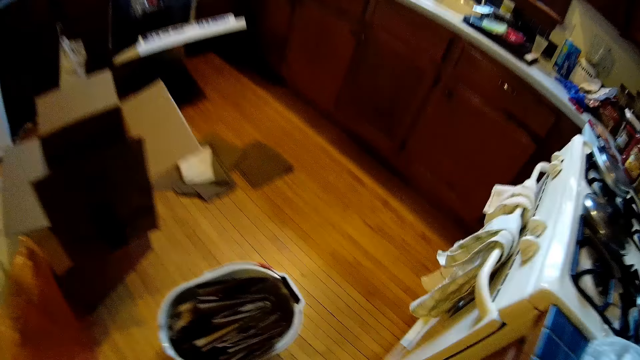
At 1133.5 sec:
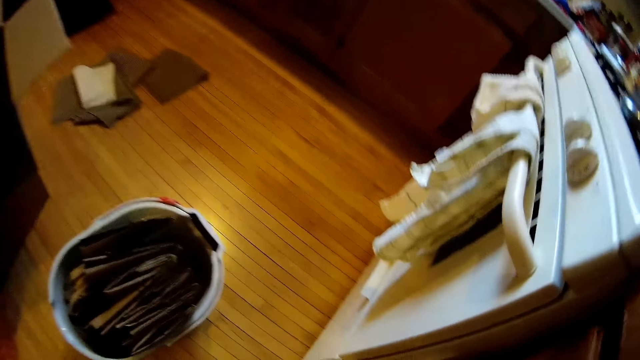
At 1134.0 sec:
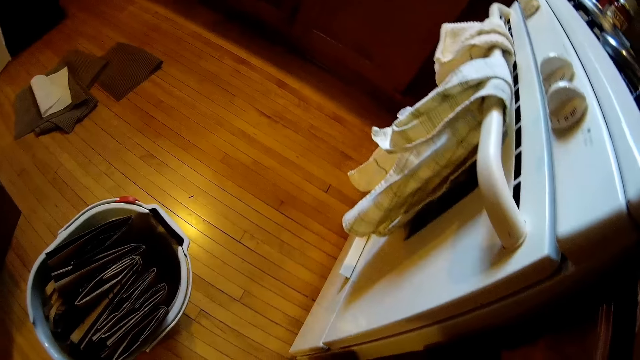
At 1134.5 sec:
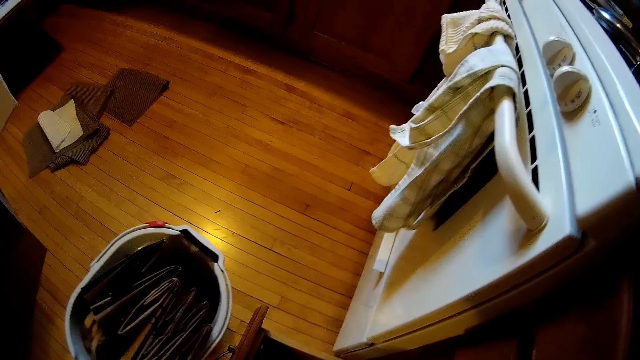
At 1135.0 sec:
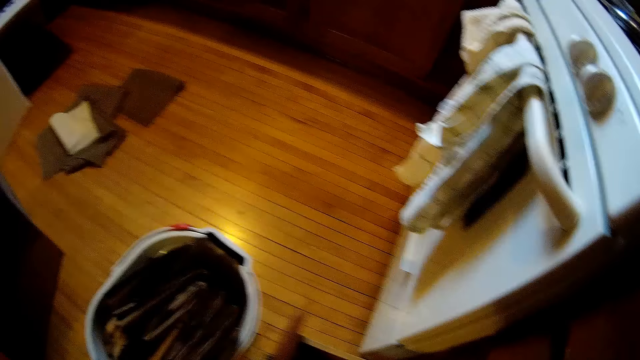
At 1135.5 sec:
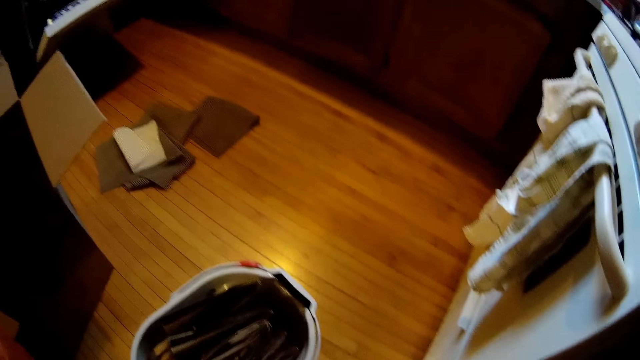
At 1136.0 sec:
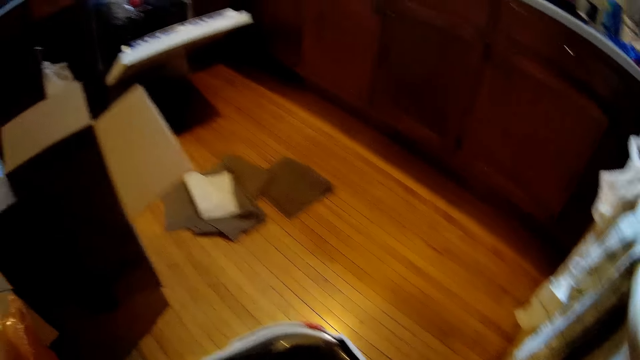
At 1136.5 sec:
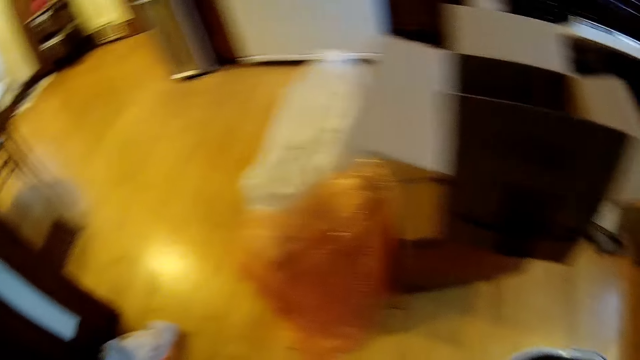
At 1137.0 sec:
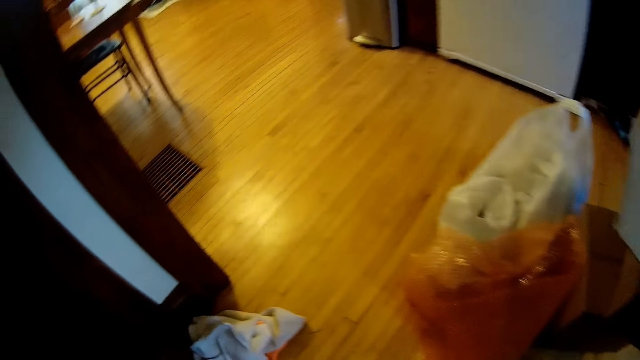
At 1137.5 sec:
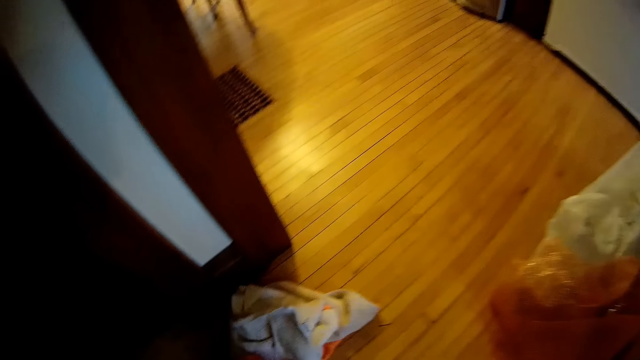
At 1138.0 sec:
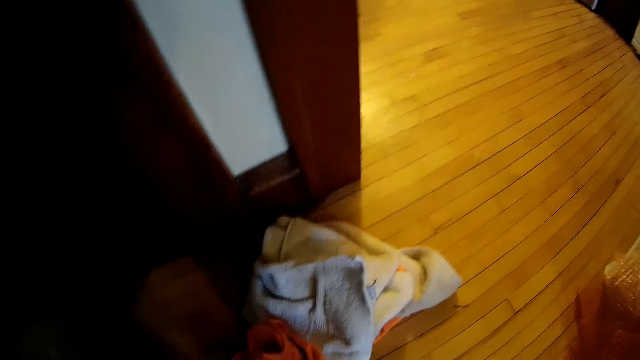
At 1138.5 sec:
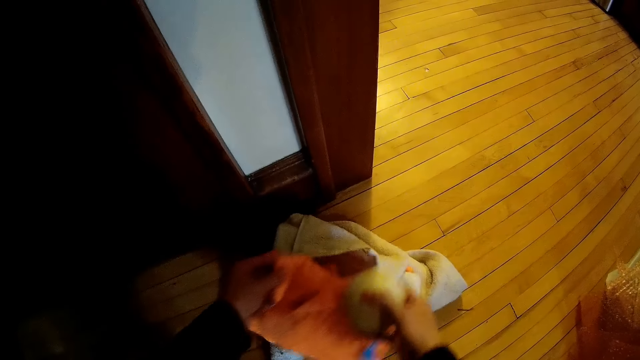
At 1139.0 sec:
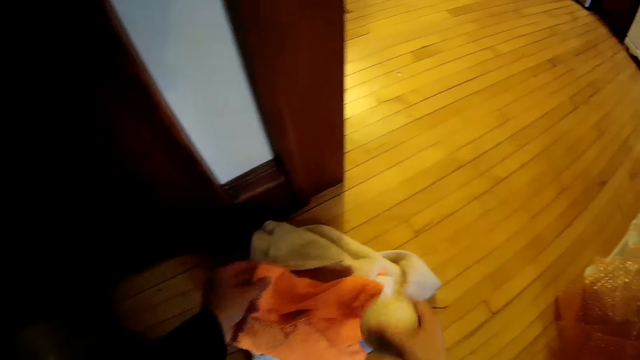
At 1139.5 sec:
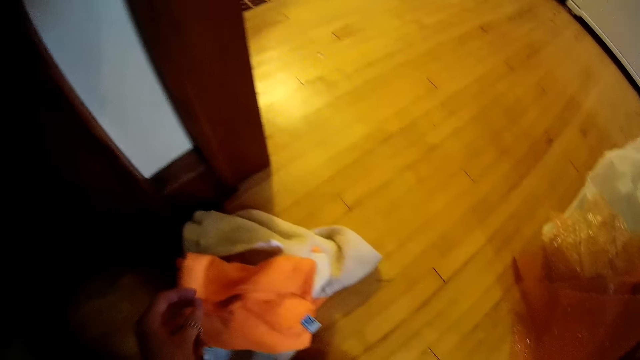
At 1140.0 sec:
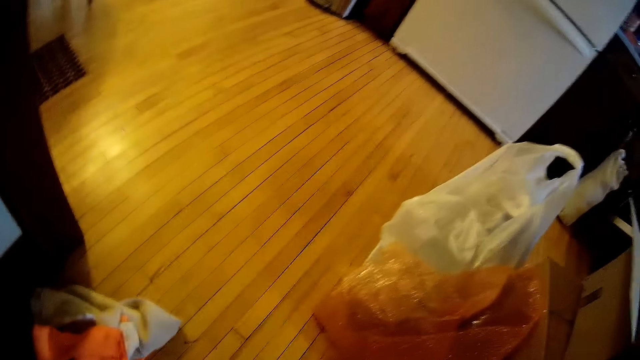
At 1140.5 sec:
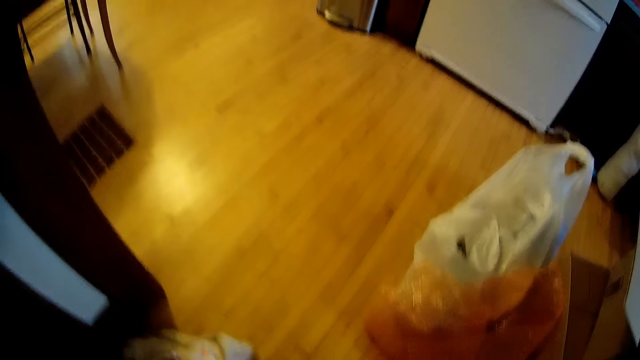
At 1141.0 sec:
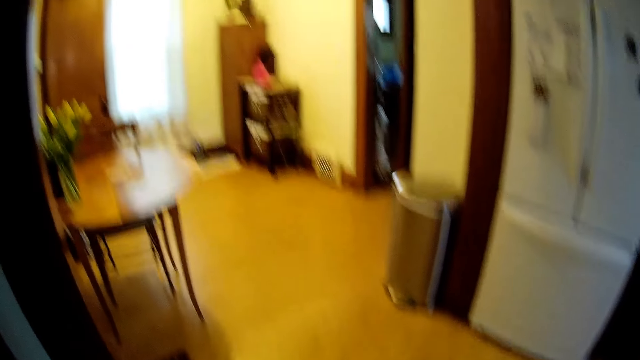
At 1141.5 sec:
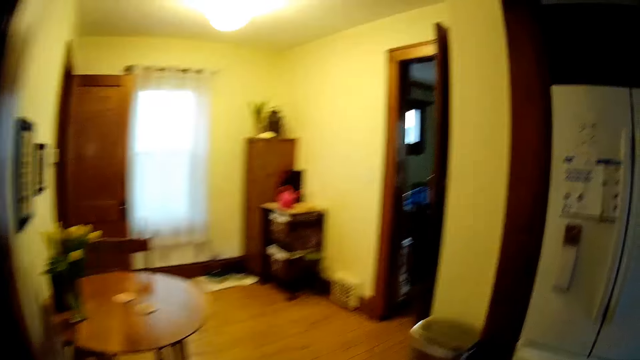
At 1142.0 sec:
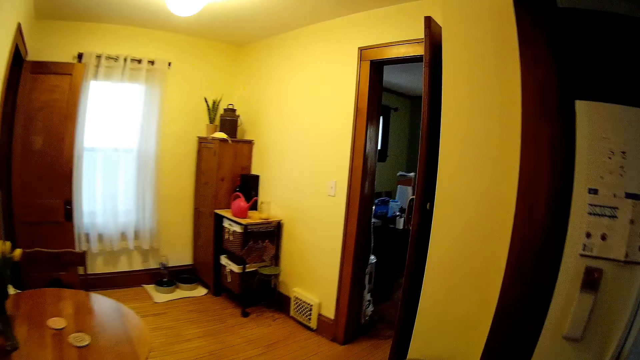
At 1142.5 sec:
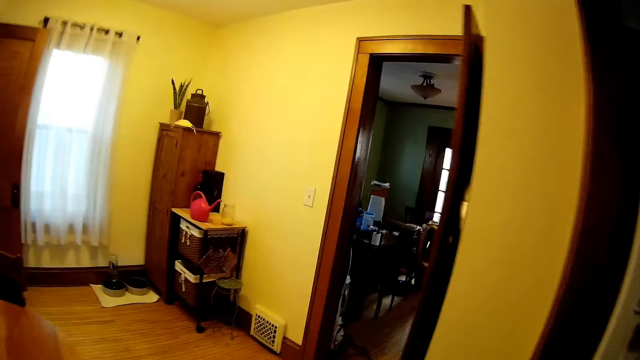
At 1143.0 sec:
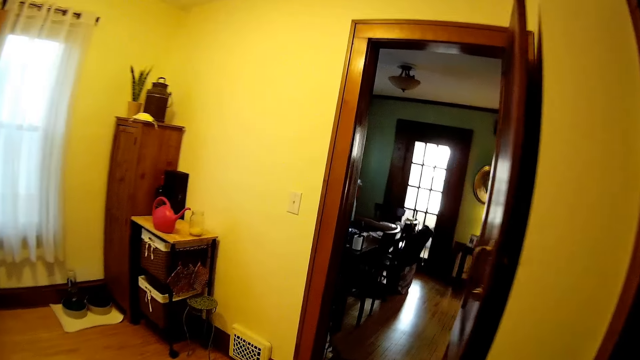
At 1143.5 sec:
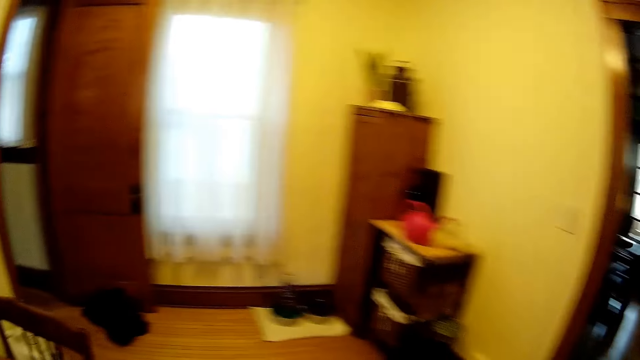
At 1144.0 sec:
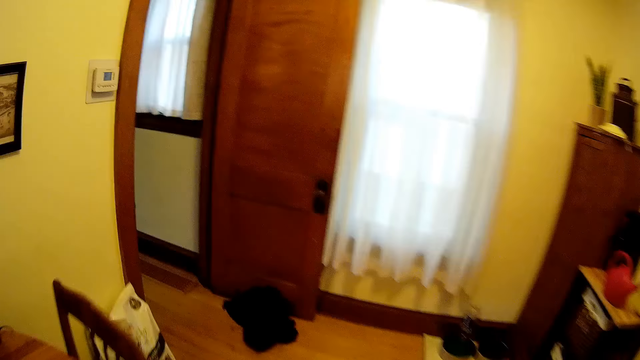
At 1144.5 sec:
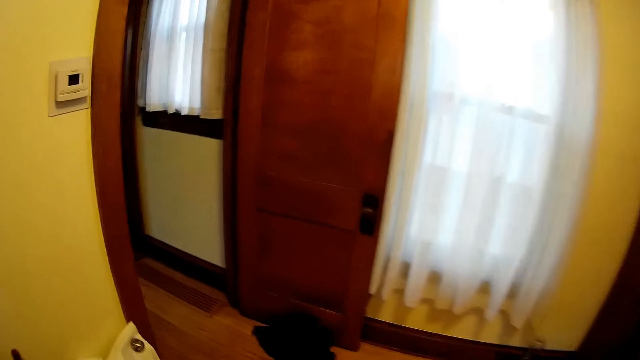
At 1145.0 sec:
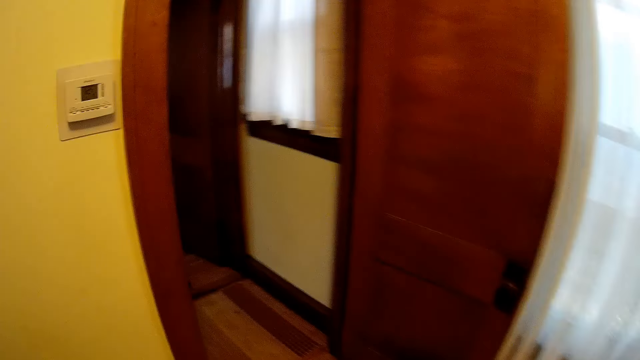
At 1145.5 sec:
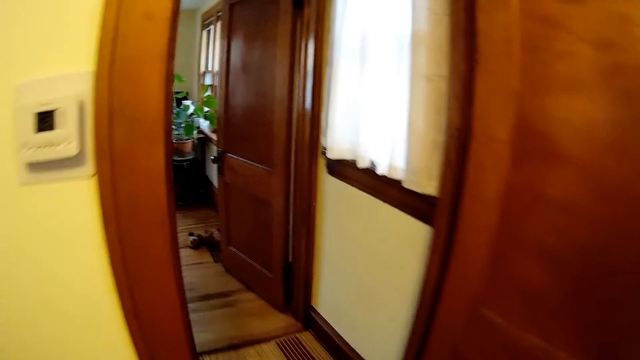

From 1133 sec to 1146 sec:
The camera wearer opens a cabinet drawer. They close the cabinet drawer. They walk around in the house. They drop a cloth on top of a cloth on the floor with both hands. They adjust a towel on the floor. They walk around in the house.

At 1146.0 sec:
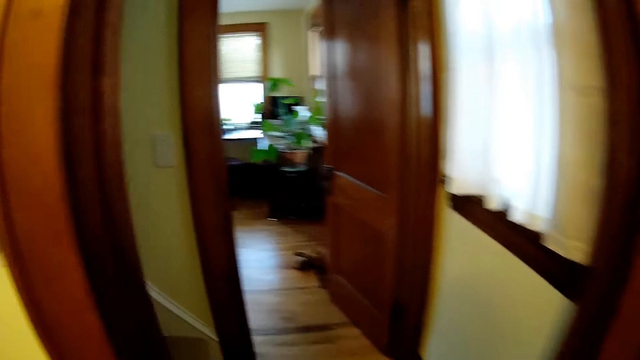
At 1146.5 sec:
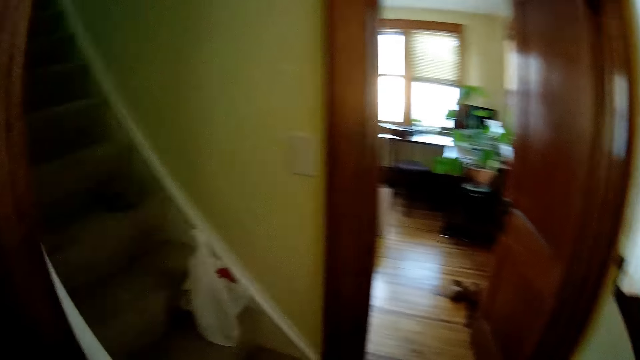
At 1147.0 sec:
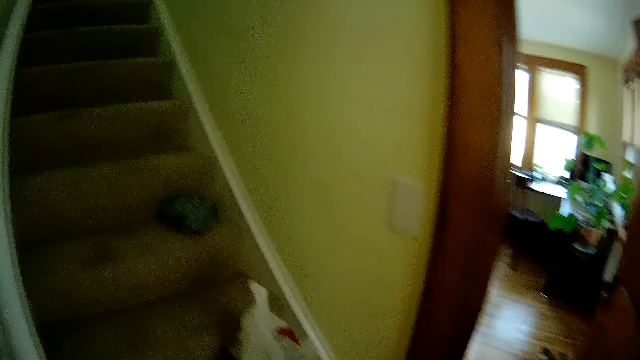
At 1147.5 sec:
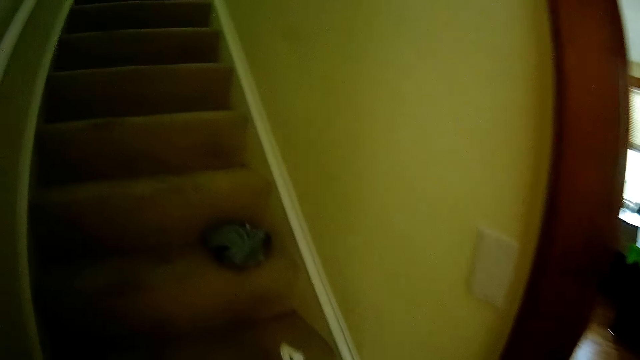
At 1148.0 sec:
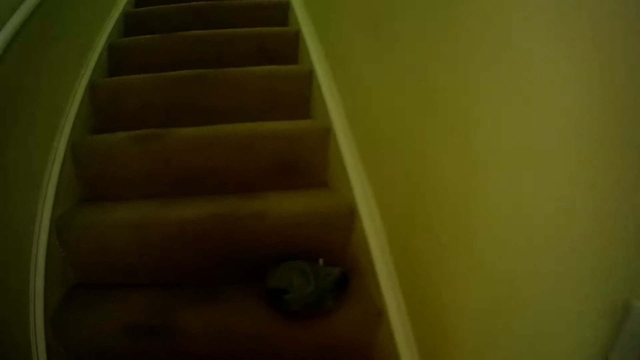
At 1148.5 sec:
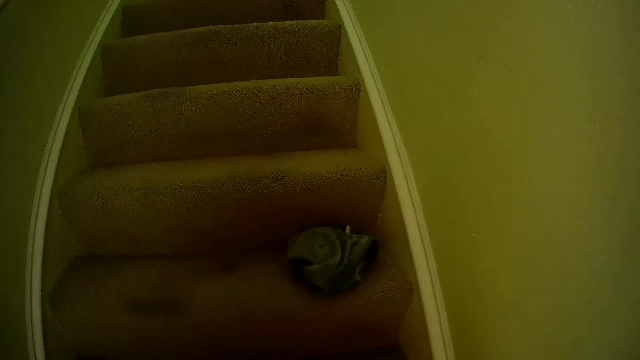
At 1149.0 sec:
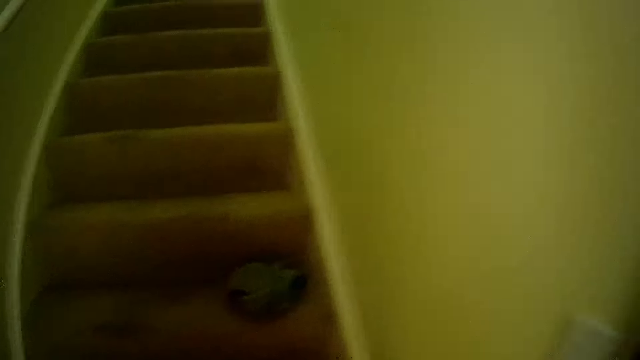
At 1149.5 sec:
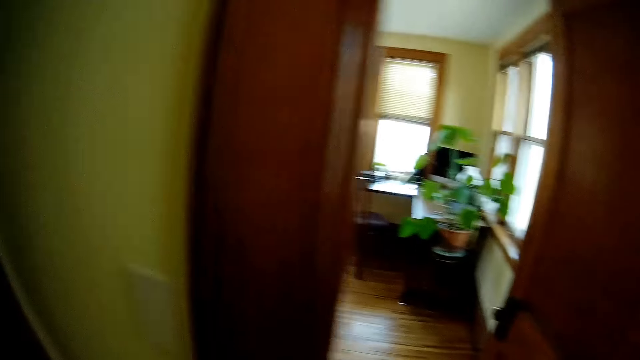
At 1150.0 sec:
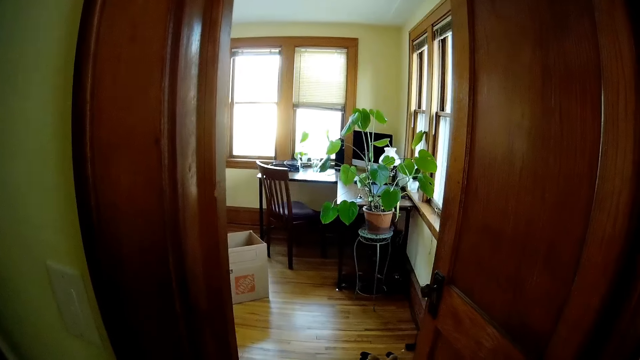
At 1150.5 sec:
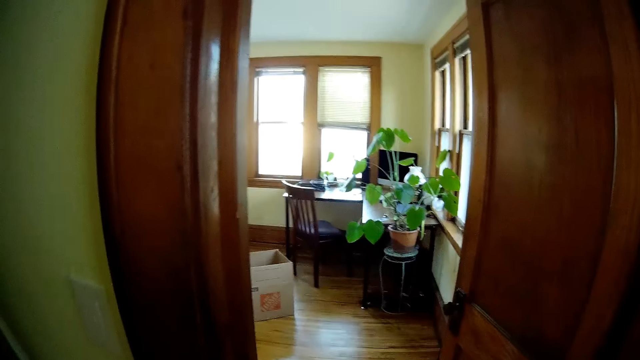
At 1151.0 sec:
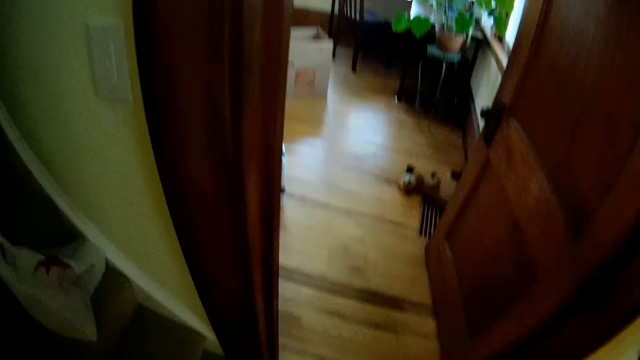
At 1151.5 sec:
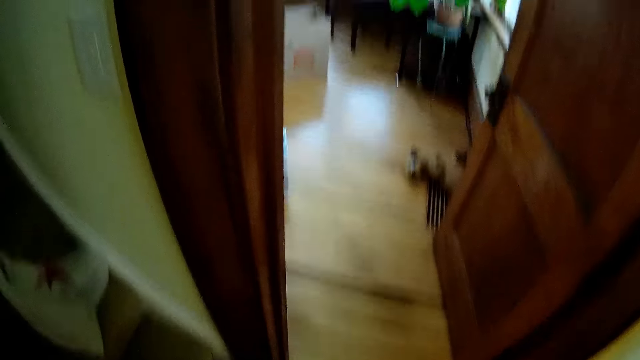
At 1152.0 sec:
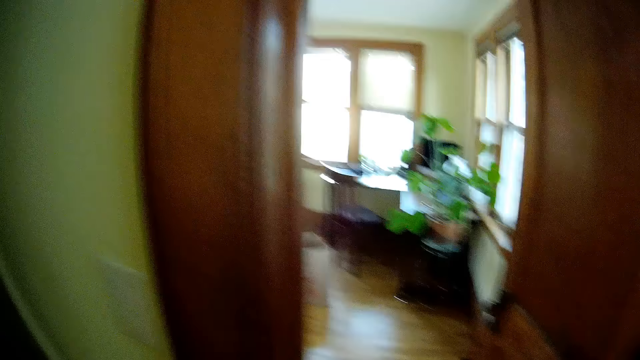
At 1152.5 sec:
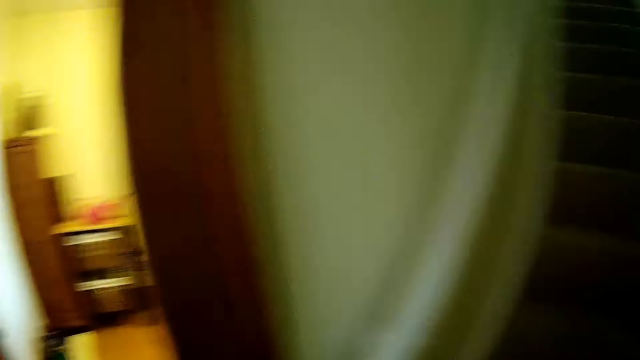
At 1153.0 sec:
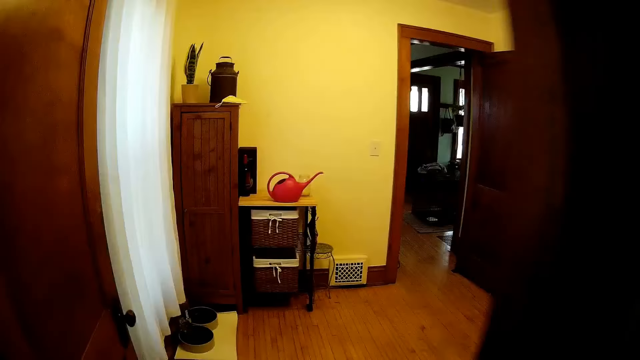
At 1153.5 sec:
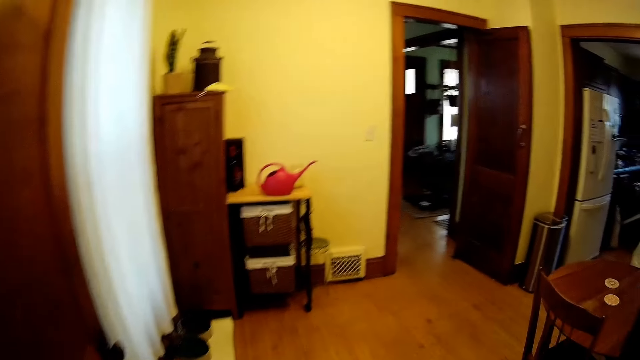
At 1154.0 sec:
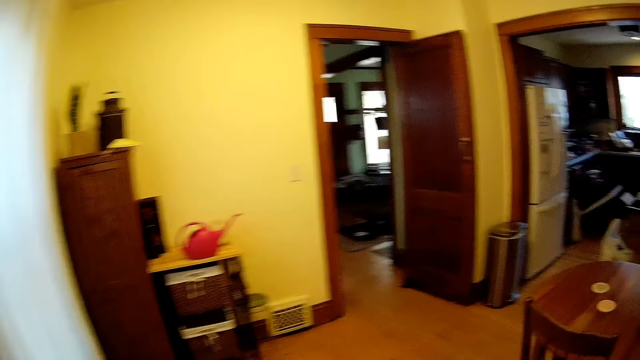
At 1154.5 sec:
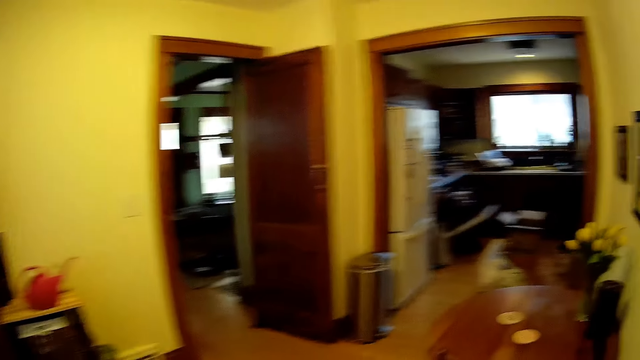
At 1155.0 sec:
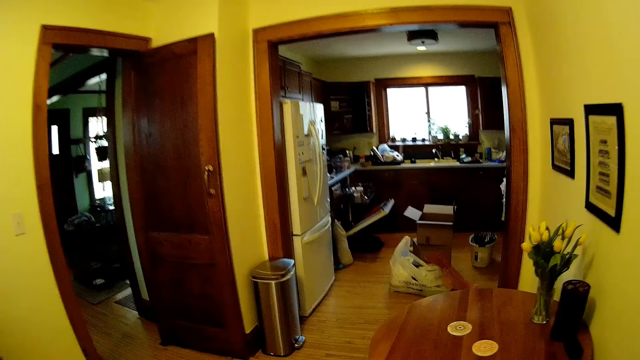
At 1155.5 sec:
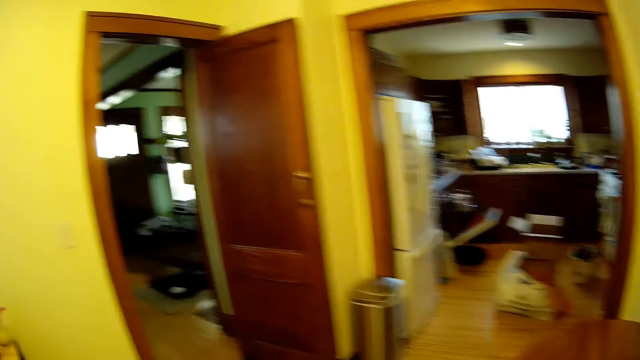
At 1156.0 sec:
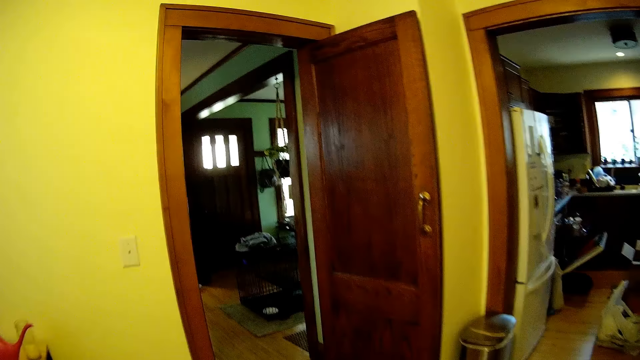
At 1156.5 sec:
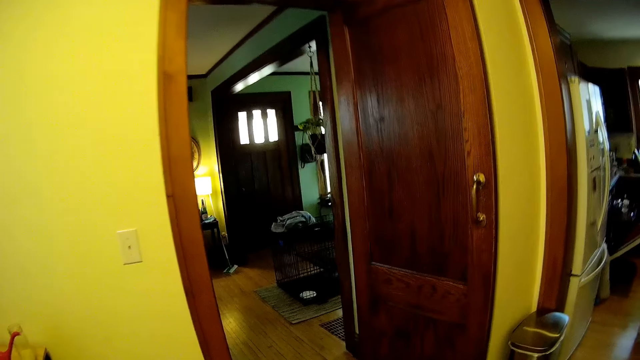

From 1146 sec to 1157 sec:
The camera wearer bends towards stairs. They look around in the house. They walk around in the house.
